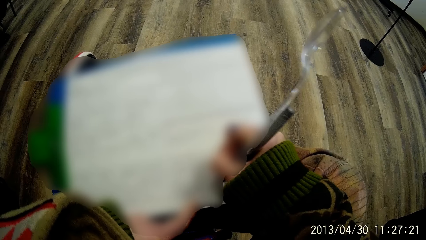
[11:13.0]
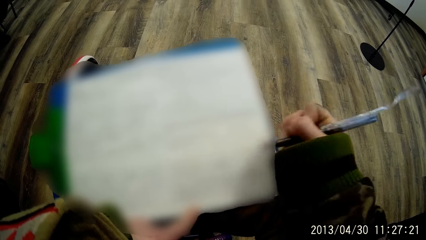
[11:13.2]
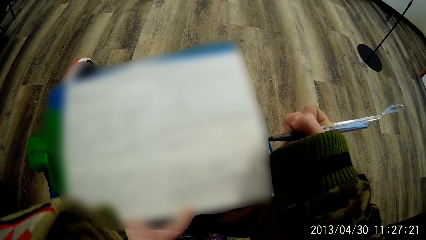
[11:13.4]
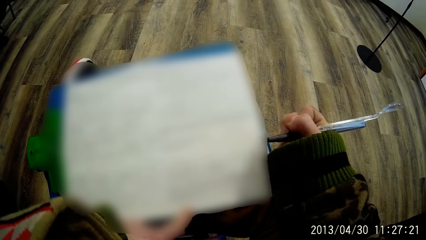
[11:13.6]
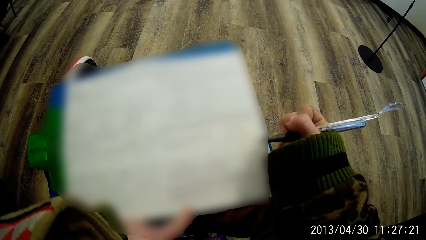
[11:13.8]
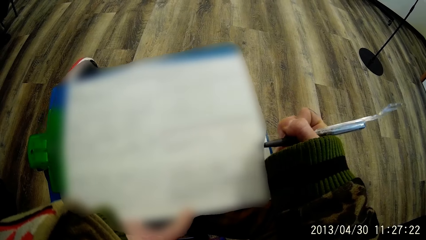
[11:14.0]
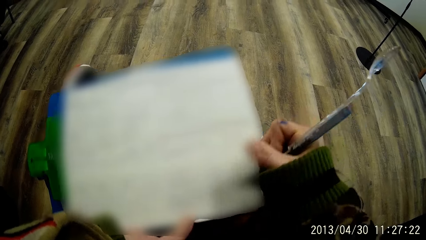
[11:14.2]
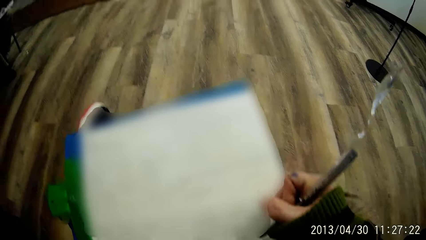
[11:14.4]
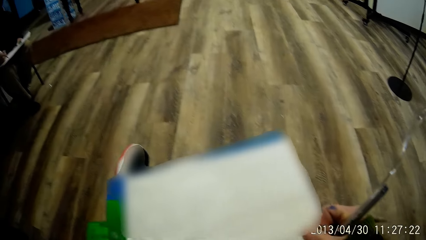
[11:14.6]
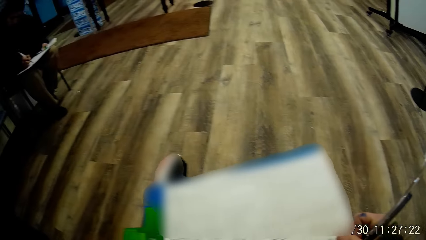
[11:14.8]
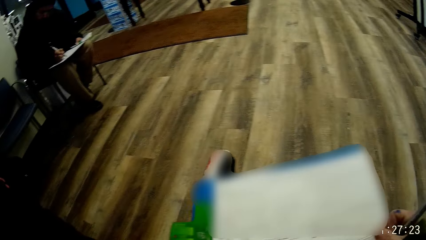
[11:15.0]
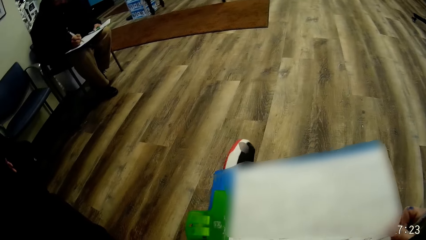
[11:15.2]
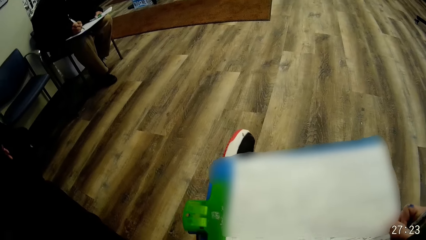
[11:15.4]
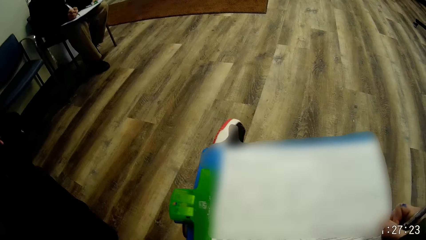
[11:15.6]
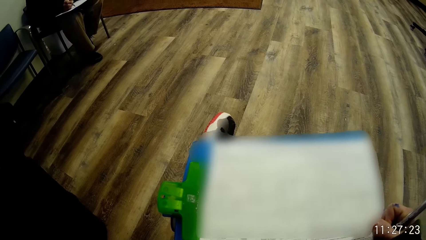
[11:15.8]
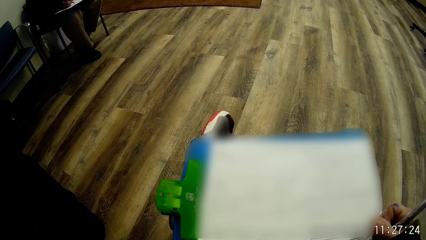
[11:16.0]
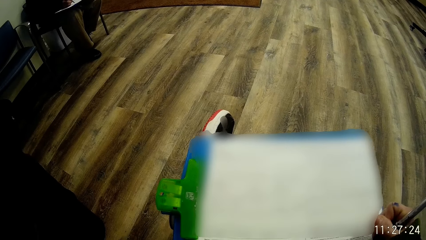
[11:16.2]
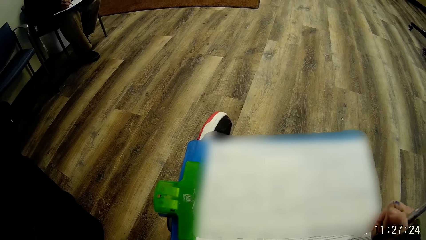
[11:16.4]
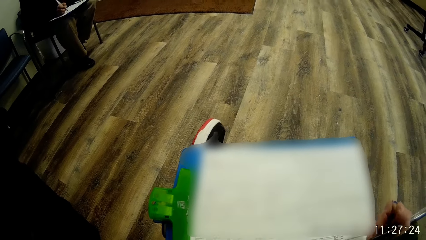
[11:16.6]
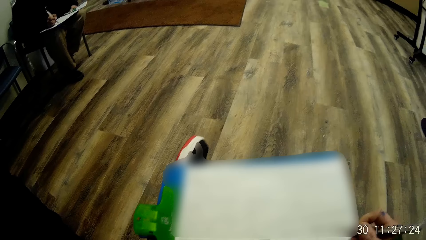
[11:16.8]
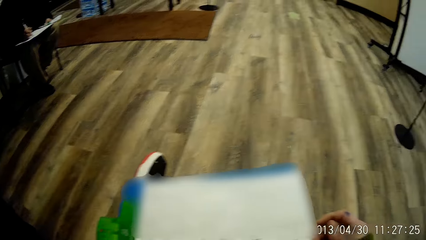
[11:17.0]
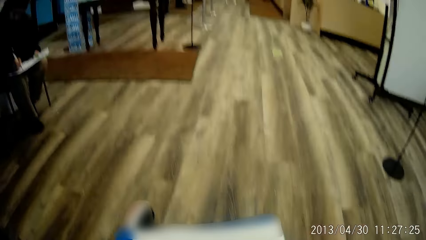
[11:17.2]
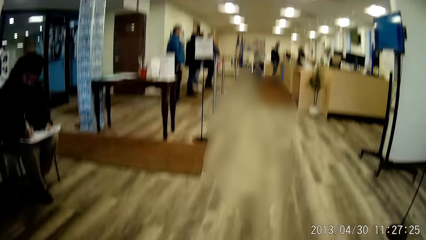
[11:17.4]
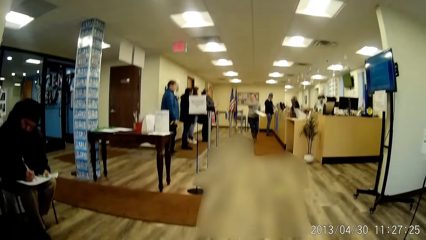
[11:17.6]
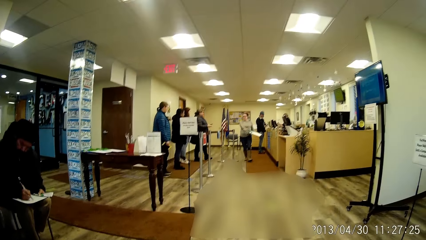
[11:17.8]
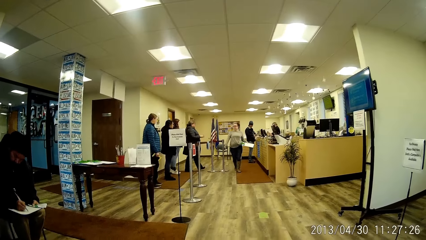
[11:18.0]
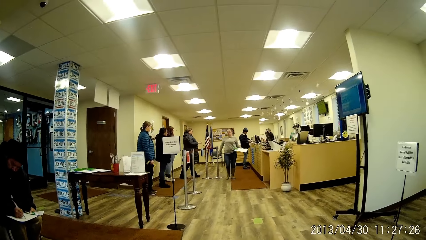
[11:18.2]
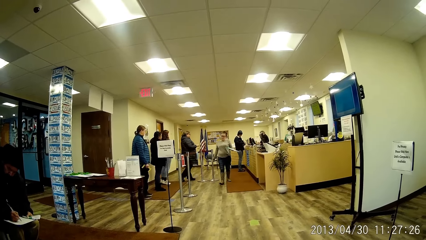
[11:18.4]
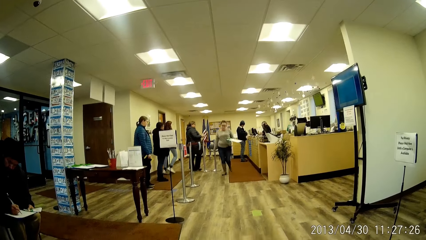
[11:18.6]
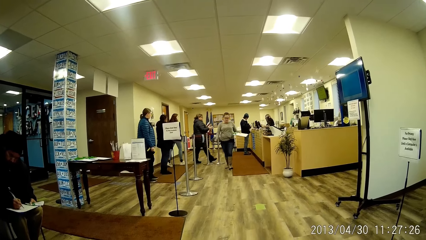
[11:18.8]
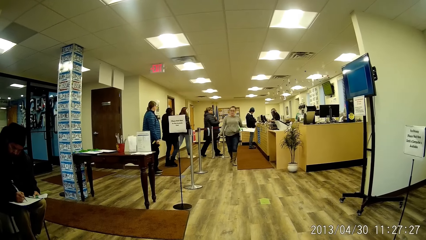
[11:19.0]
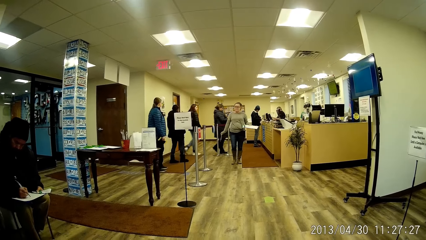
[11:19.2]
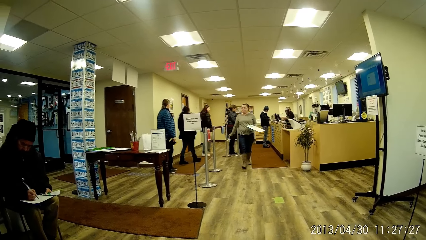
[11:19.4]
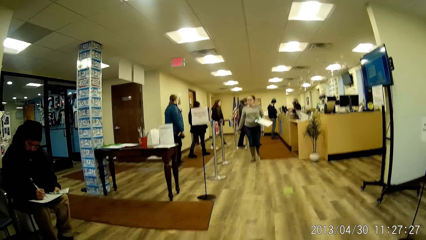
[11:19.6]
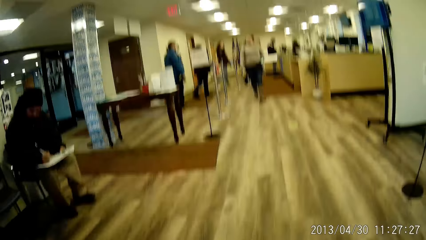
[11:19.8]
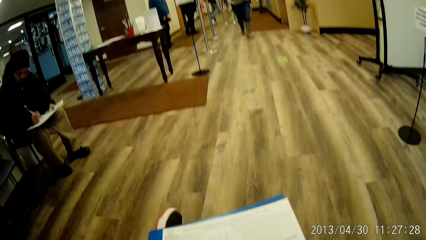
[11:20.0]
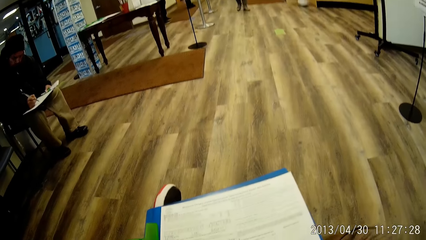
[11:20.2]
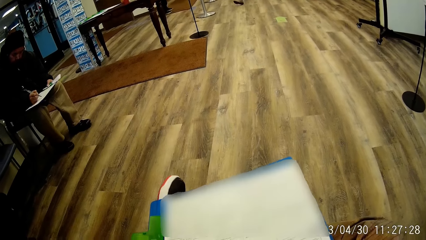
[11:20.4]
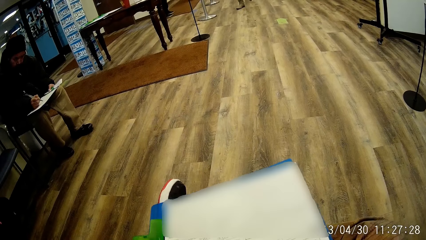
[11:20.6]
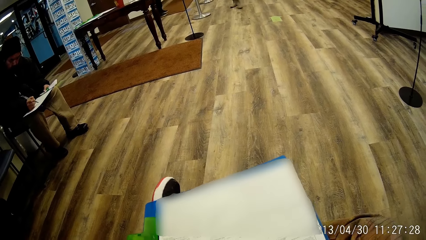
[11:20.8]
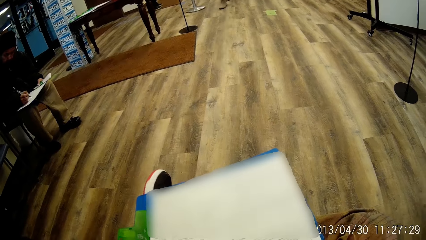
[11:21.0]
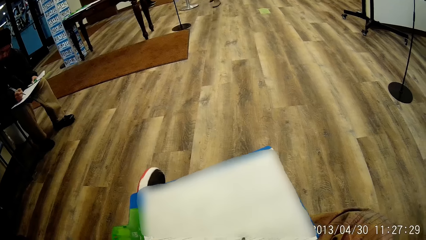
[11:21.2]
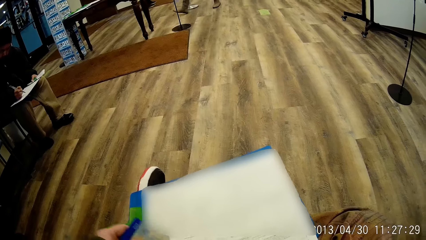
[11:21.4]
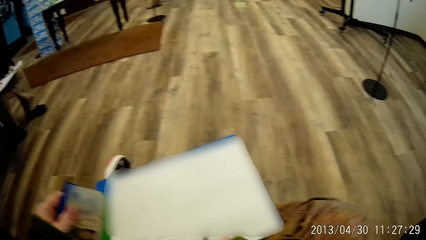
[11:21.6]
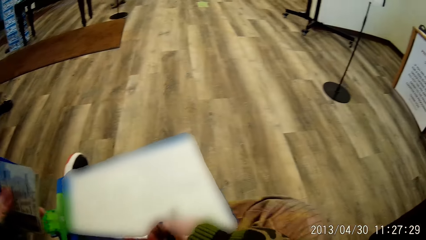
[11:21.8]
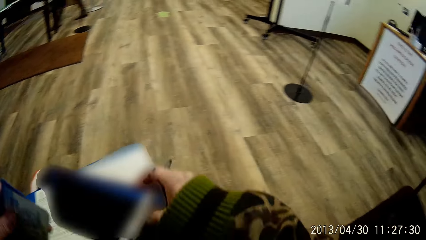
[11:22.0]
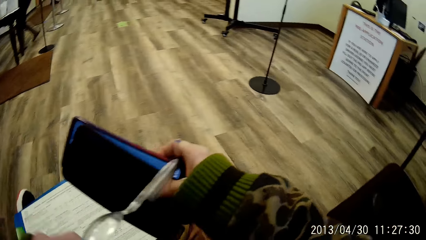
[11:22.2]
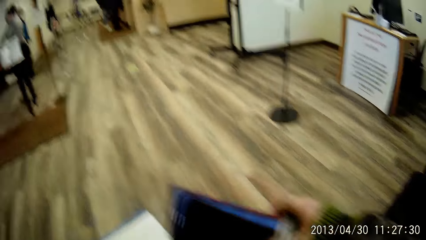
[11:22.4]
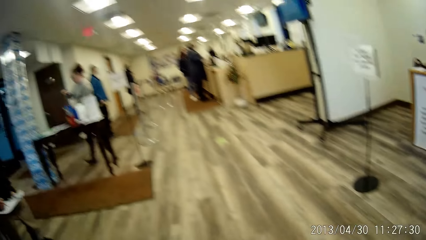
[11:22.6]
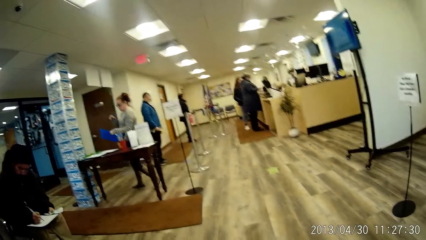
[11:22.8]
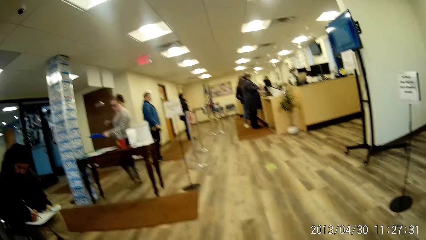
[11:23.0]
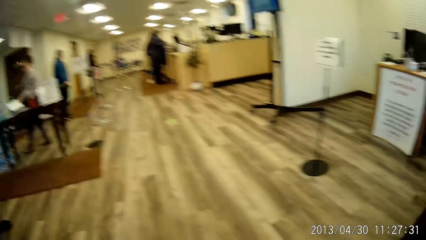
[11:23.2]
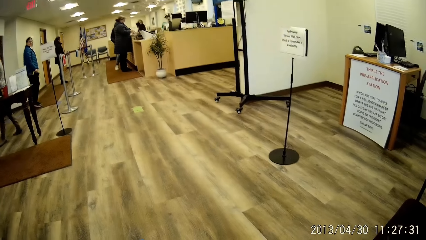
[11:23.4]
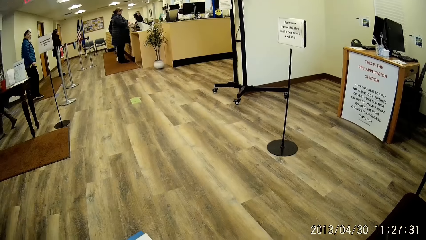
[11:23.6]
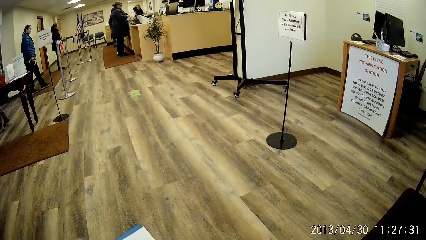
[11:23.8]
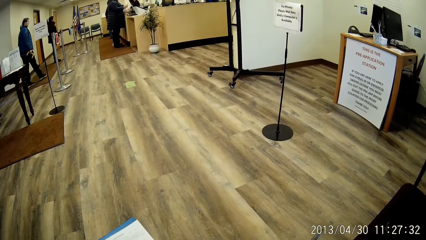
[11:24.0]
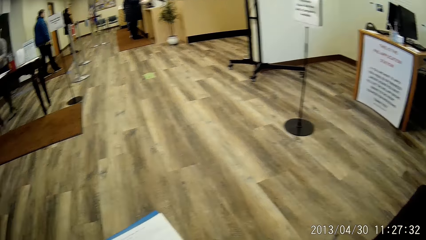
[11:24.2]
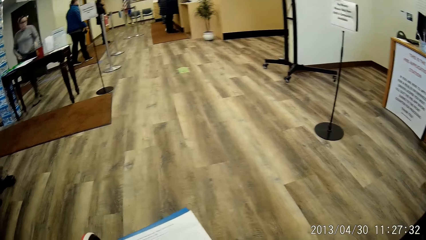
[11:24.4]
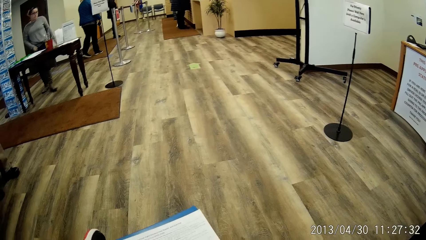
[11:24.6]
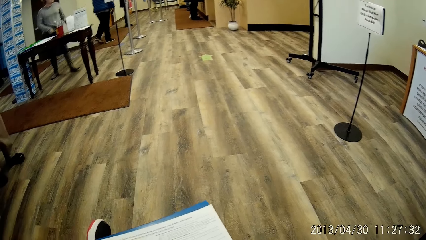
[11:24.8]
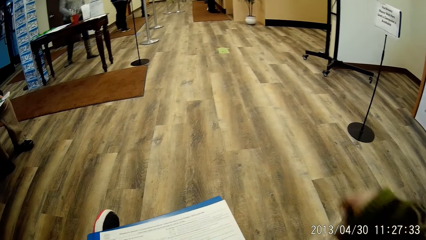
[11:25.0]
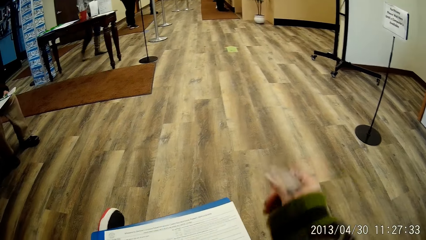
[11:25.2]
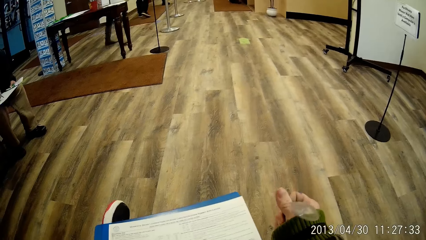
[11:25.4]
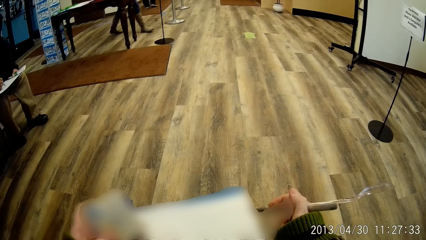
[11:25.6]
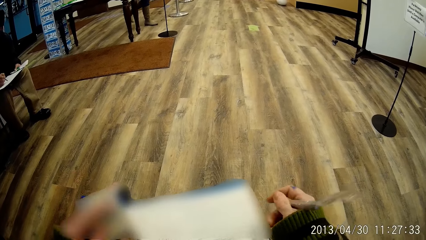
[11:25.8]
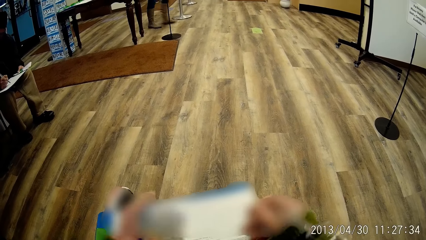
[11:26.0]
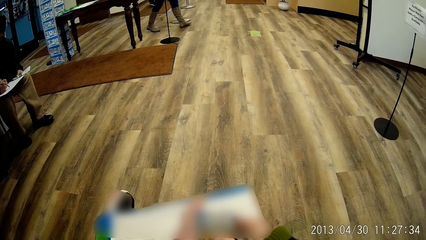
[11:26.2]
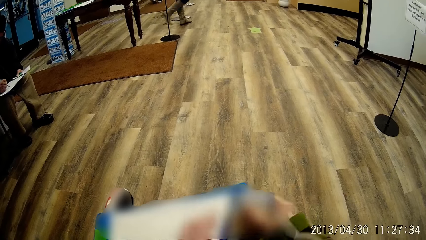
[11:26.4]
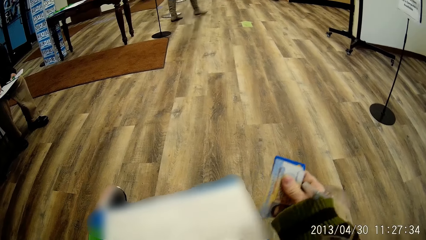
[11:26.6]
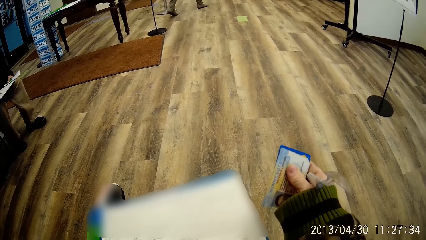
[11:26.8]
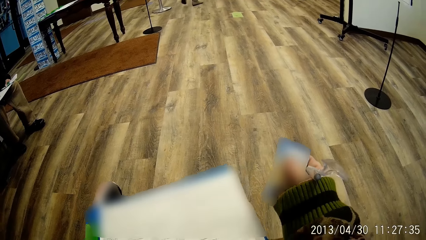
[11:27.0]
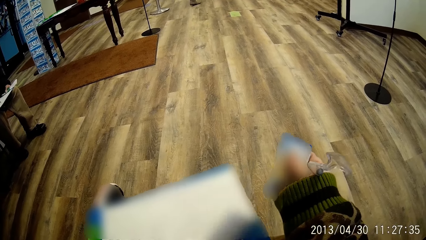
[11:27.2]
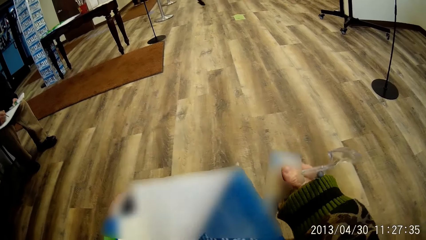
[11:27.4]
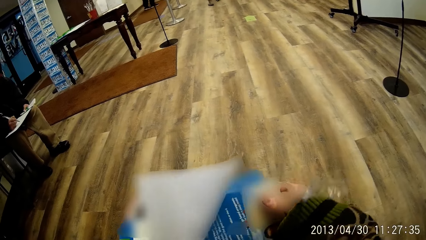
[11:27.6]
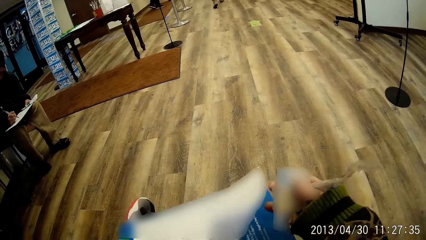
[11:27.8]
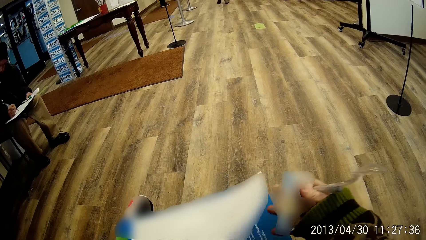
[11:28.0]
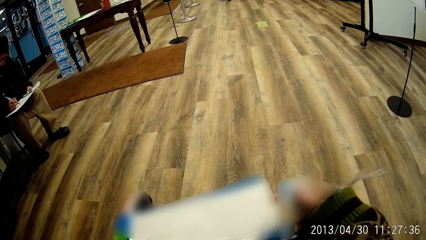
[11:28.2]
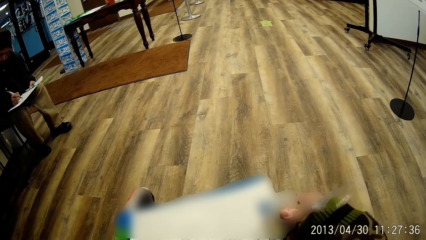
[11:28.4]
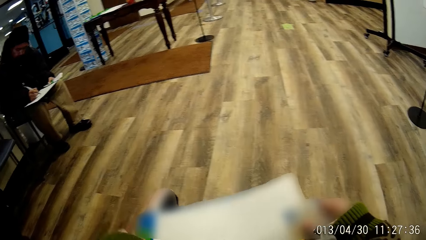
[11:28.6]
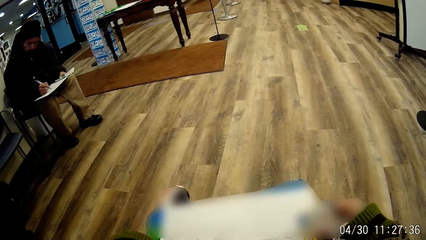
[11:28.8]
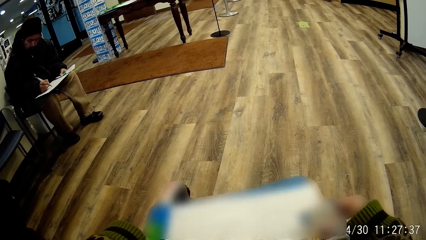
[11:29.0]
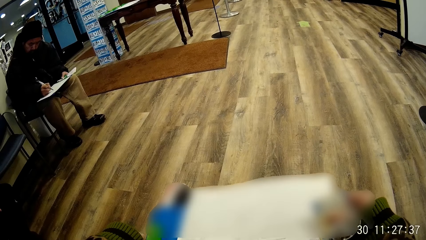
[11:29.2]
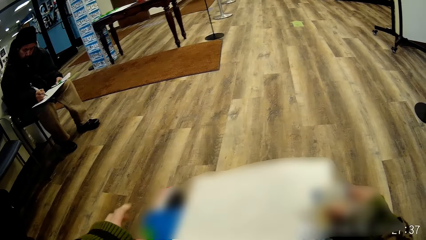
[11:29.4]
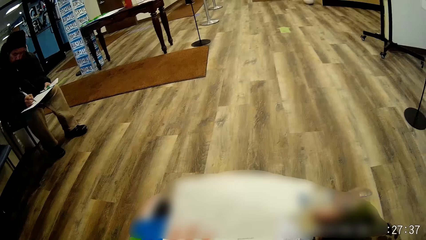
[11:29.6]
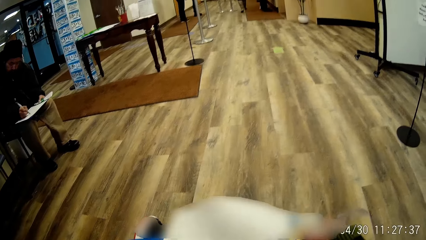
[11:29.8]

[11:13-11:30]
The camera wearer stares at the paper. He writes on the paper. He looks around. He stares at the paper. He holds a phone with his right hand. He does something. He looks around. He passes the ID card in his left hand to his right hand. He flips the form on the notepad with his left hand. He removes the form on the notepad with both hands.
